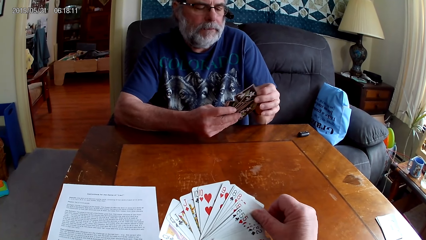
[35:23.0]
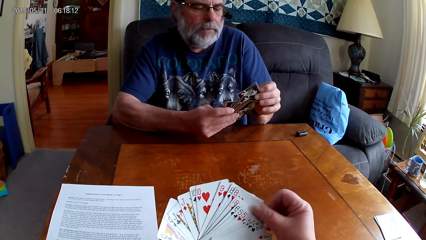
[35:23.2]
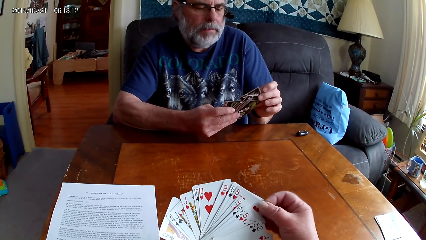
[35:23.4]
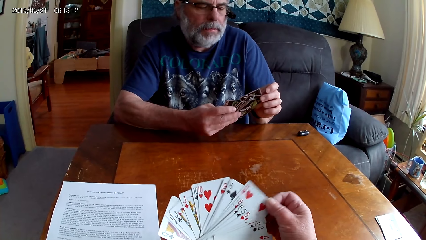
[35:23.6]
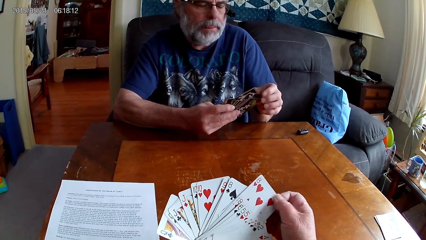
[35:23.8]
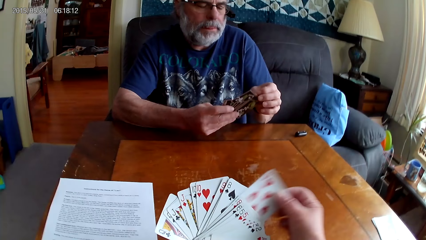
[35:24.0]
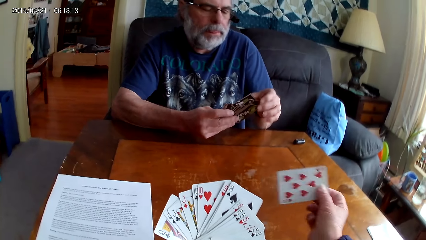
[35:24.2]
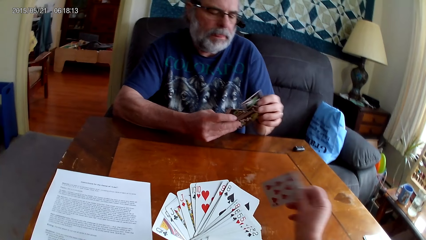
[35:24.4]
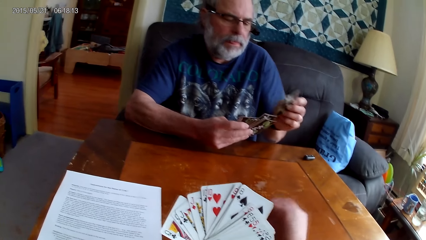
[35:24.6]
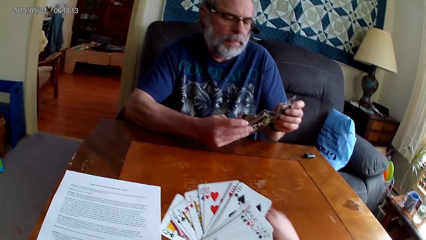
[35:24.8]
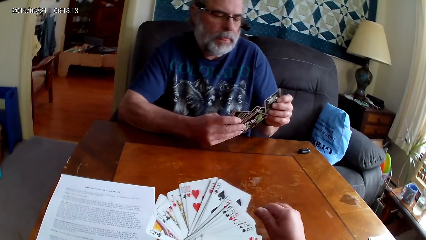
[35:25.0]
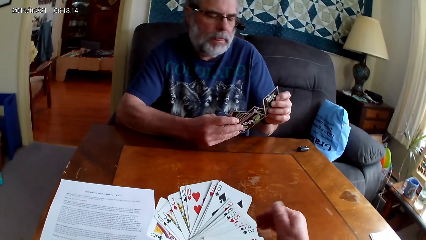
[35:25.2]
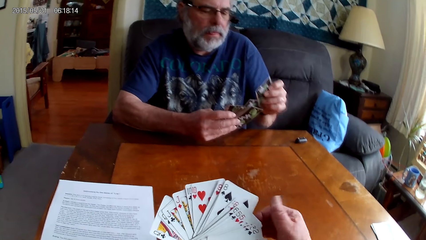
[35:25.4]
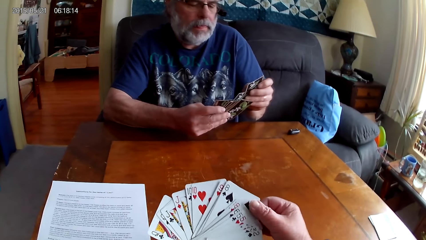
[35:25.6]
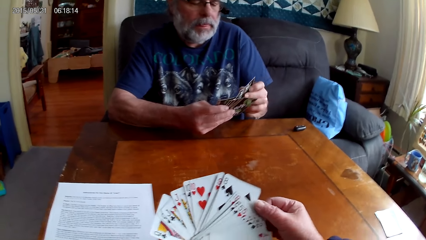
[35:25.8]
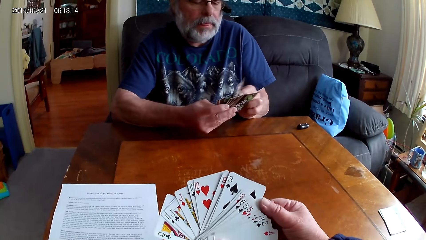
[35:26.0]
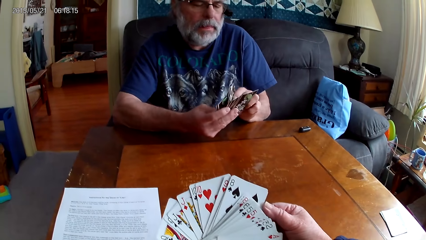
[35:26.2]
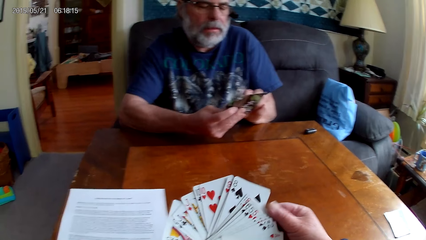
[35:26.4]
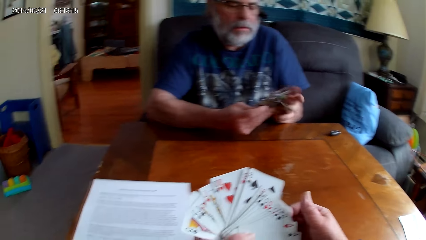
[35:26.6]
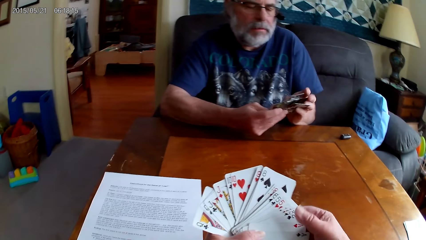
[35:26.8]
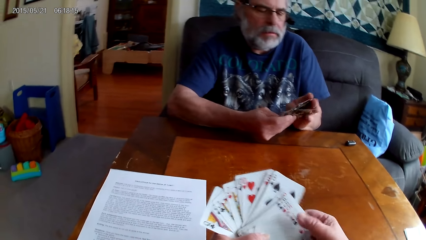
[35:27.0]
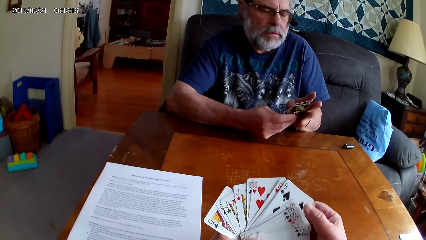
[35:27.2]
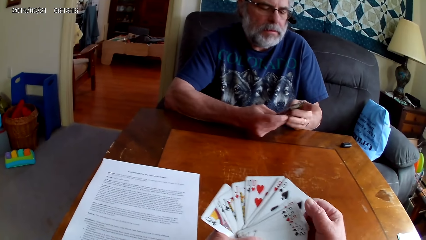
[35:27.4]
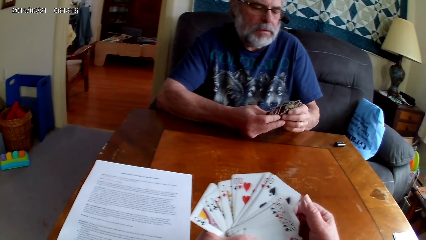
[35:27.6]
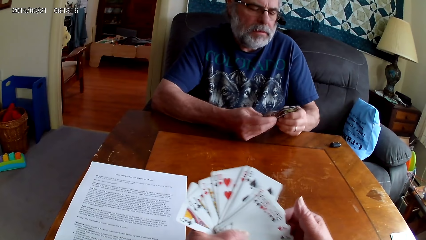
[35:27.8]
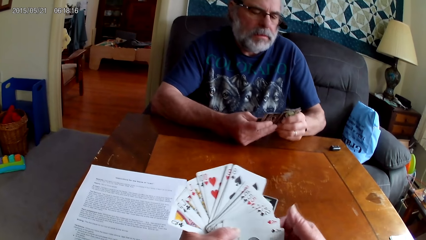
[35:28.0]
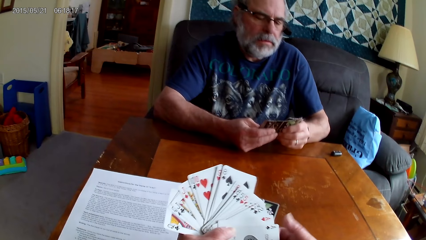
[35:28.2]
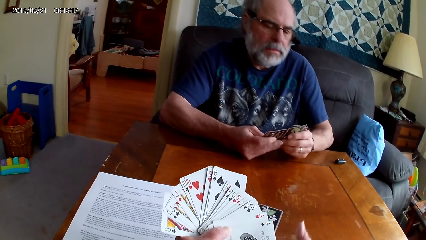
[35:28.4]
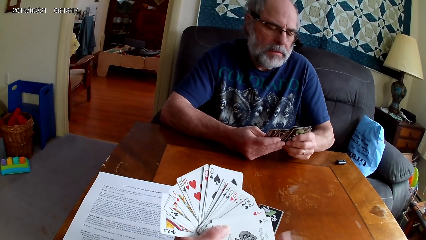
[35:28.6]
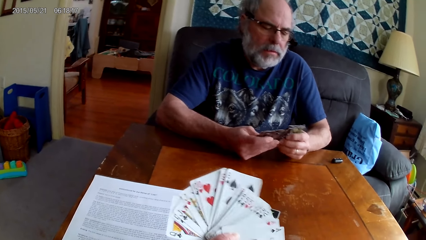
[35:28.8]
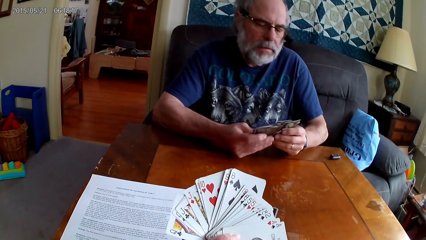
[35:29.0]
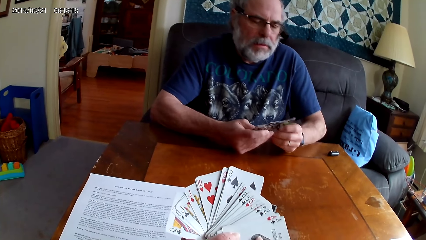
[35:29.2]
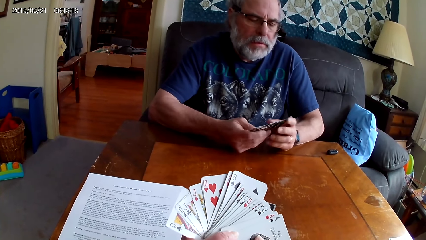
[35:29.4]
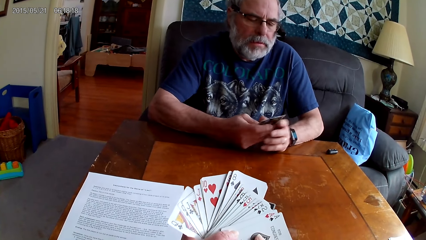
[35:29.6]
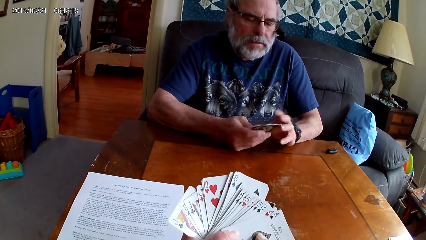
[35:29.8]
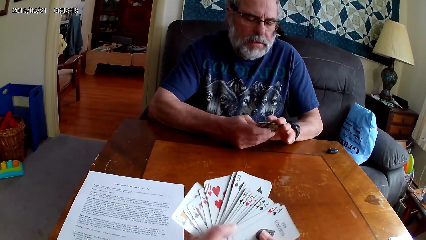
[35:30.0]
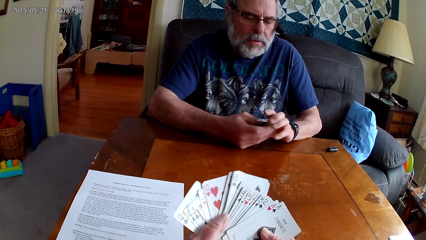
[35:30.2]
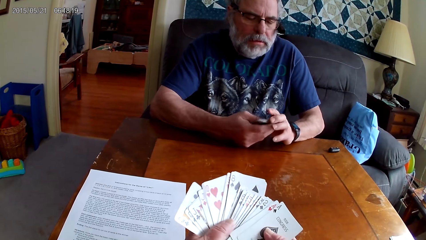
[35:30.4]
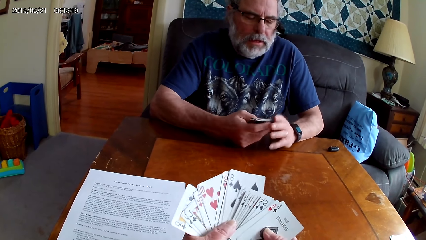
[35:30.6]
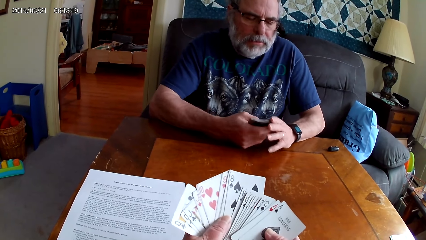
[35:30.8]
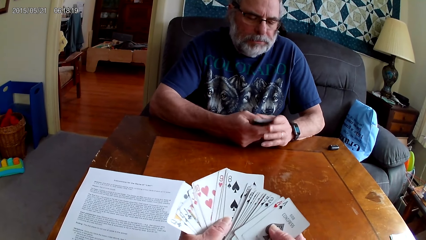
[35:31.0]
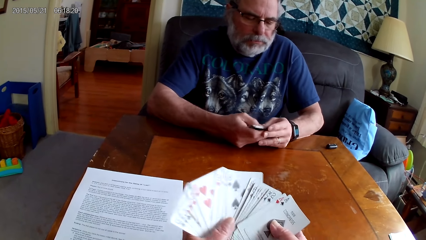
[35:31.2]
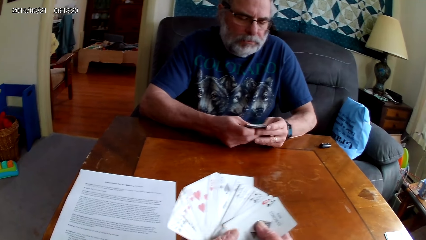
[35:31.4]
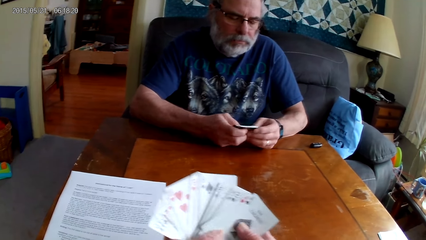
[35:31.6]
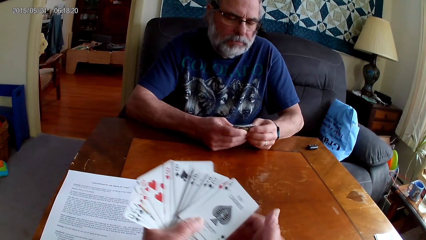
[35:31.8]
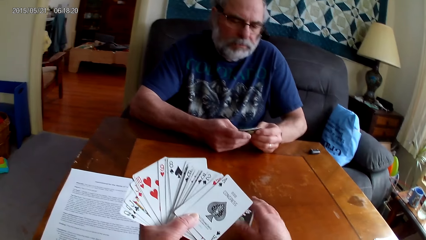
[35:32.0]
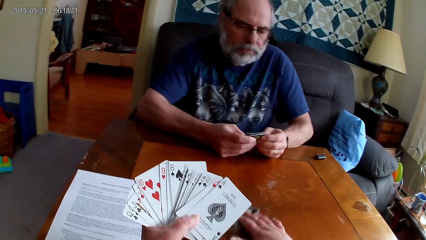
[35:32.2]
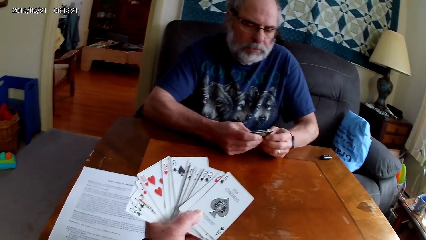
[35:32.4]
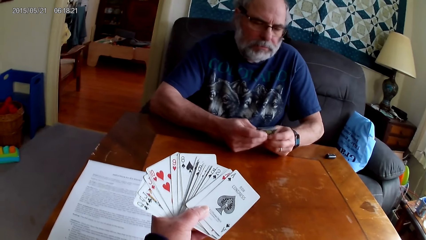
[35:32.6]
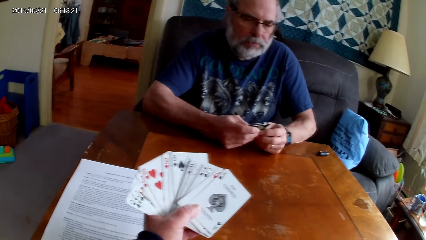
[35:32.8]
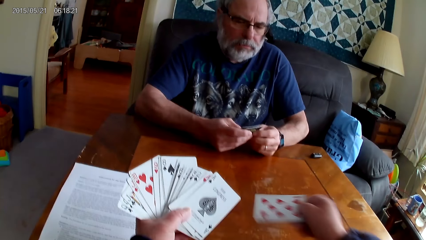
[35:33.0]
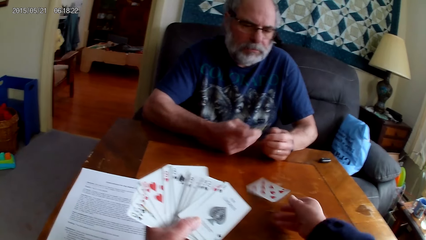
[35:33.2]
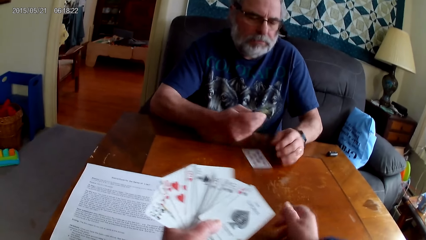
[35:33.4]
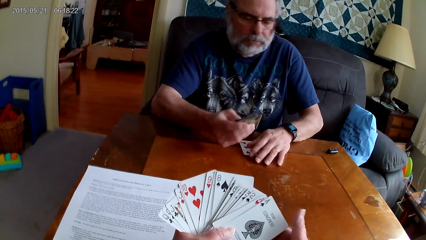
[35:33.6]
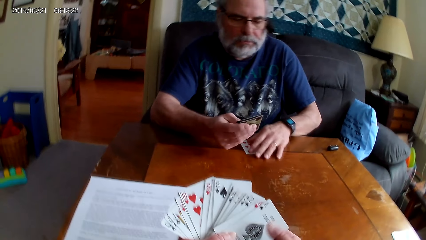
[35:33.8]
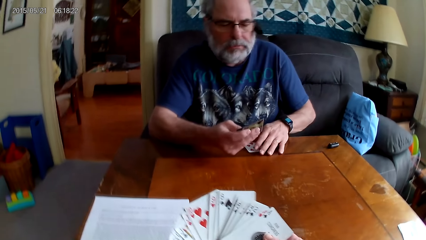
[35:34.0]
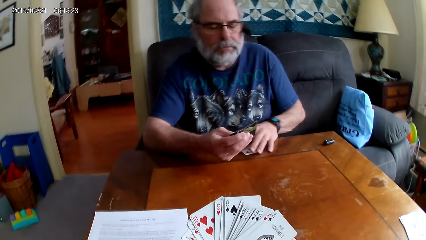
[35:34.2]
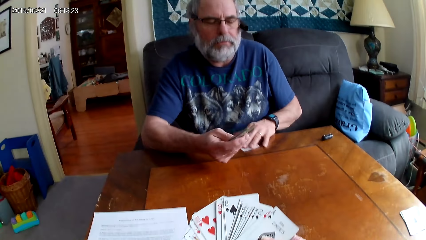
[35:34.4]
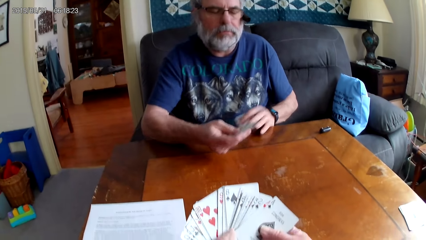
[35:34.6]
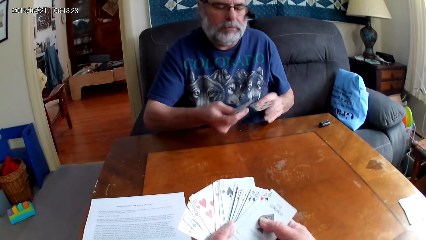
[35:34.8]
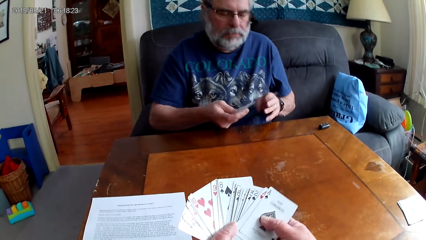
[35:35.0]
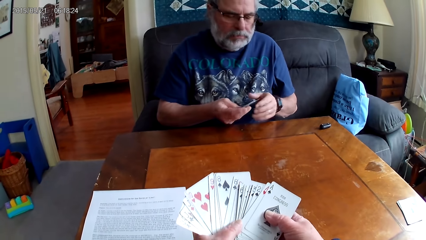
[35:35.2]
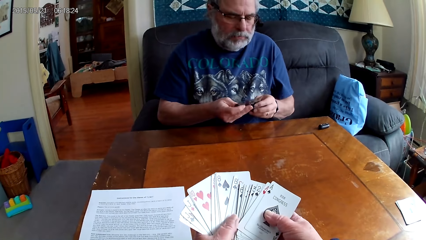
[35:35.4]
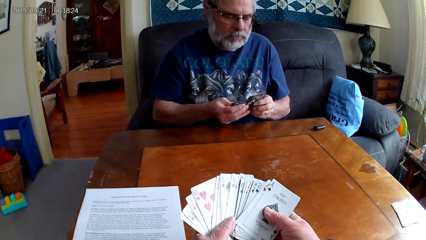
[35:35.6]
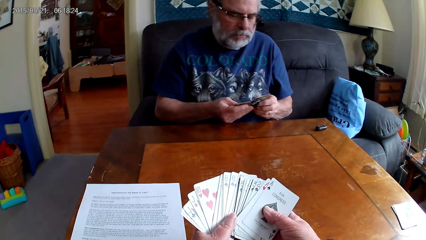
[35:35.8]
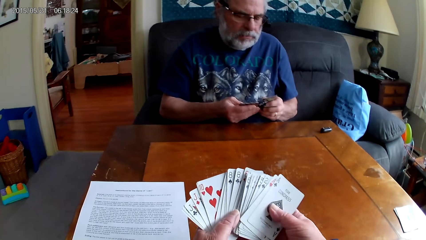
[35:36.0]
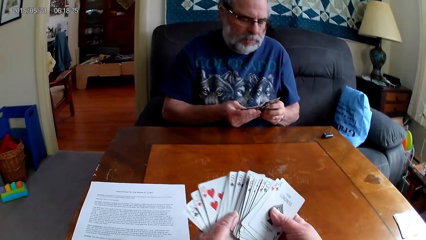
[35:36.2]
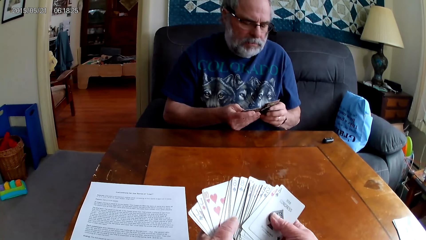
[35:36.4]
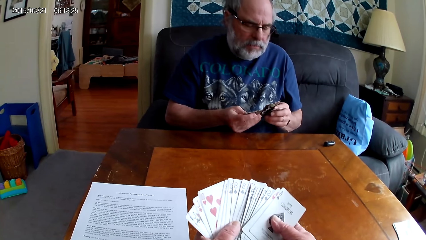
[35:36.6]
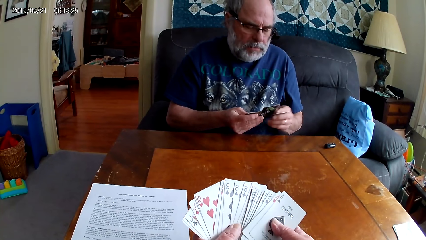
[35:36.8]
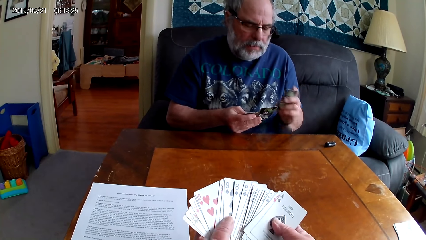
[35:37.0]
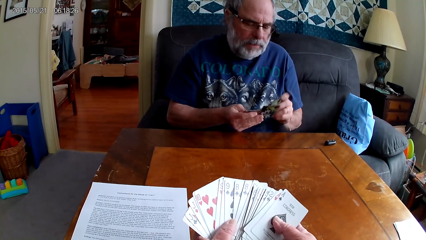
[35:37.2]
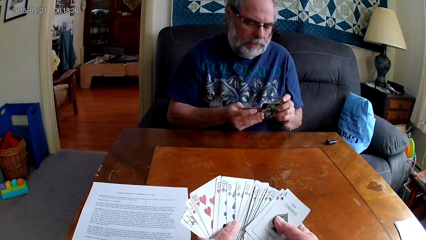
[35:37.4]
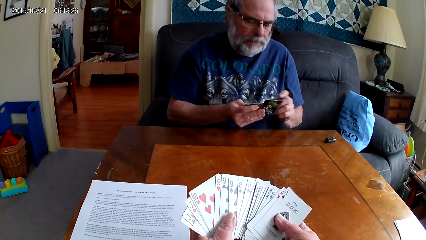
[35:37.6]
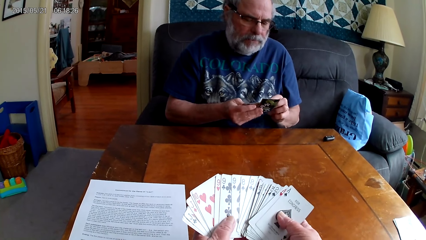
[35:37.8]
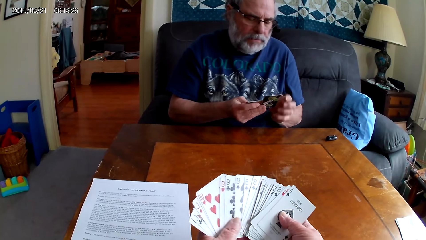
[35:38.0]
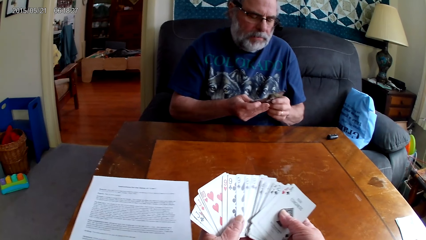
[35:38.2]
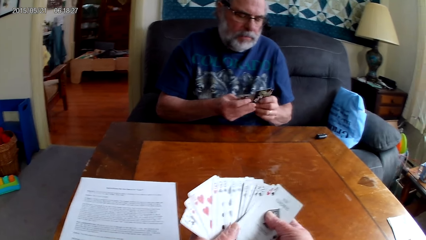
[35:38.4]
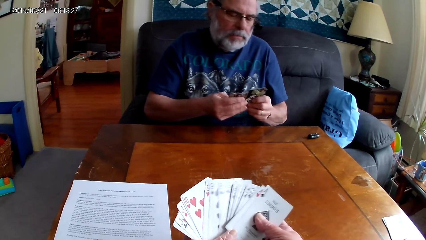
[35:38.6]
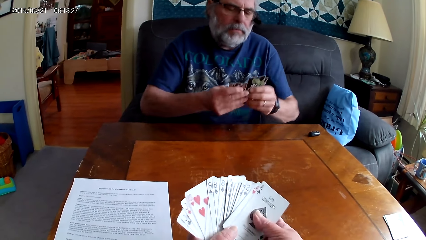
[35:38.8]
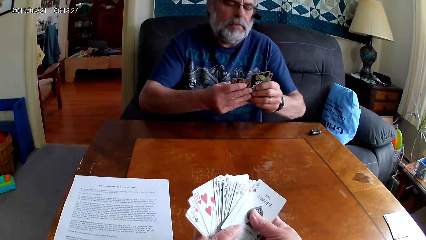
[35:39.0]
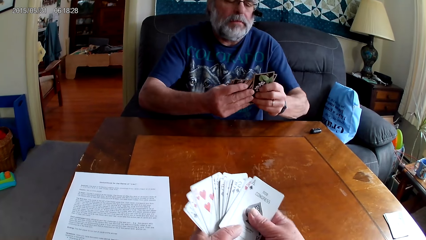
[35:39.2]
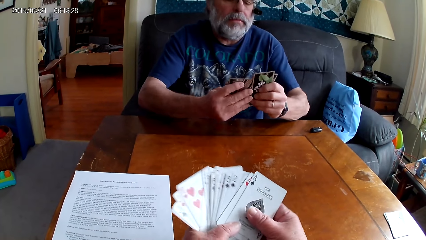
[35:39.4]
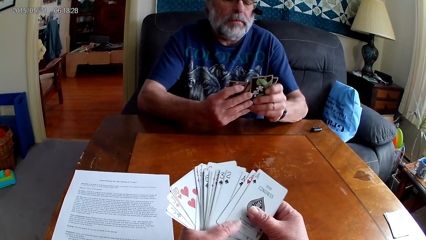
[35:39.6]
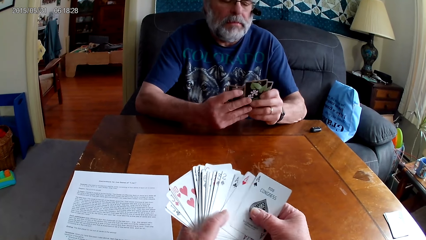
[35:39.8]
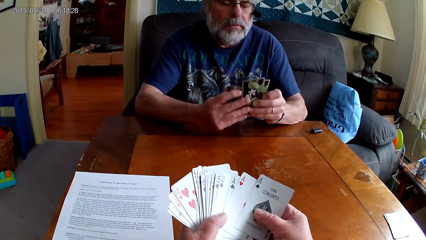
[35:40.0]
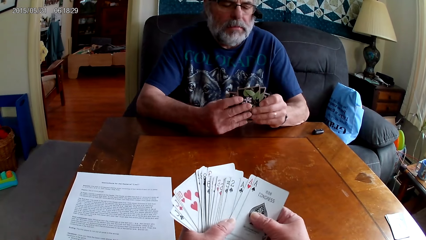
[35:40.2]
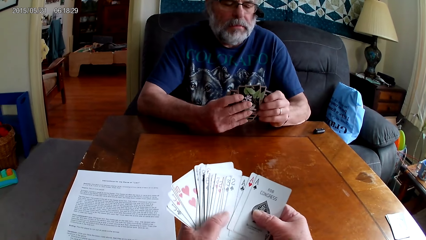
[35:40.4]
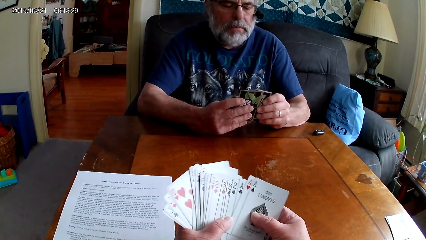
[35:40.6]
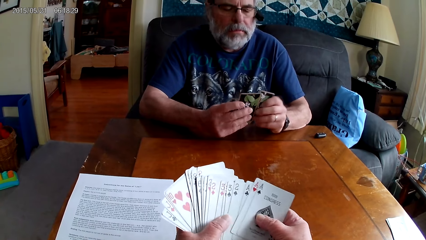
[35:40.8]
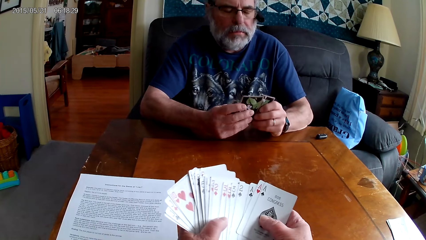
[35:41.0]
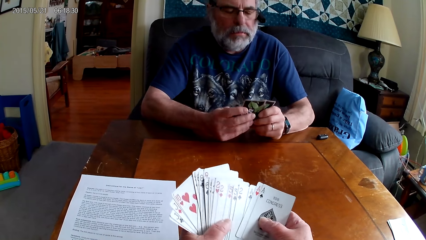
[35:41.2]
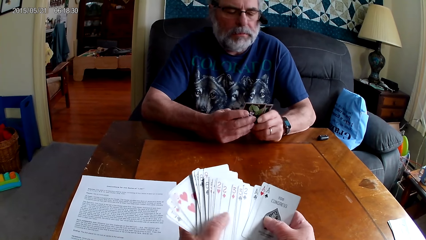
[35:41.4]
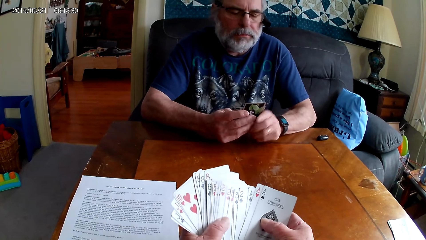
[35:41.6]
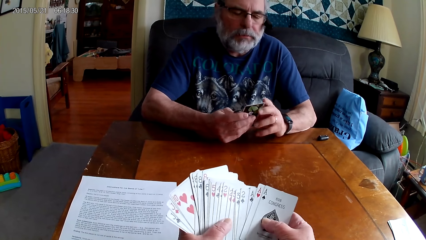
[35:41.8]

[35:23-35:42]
The camera wearer speaks. They put a card on the table. A man speaks. The camera wearer chooses cards. They throw a card towards the man. They choose cards.
